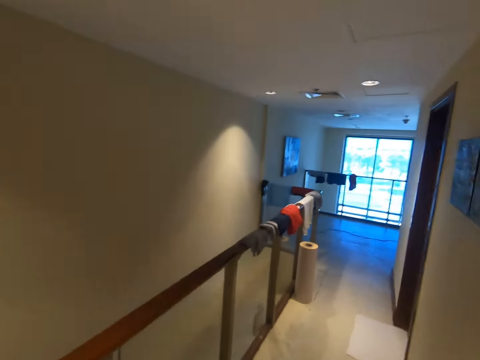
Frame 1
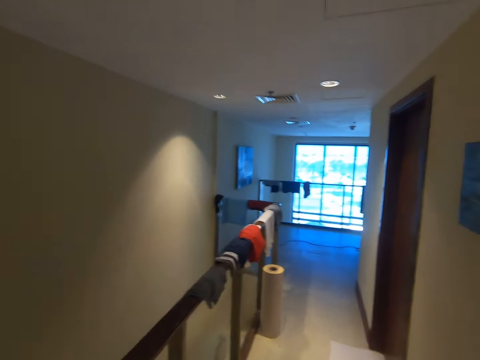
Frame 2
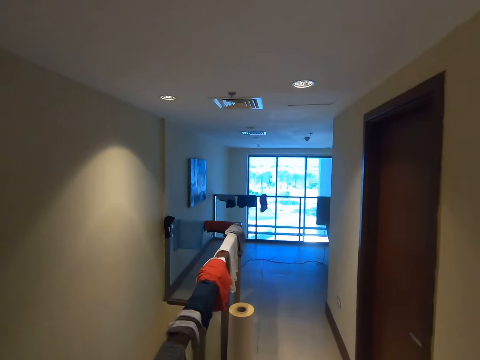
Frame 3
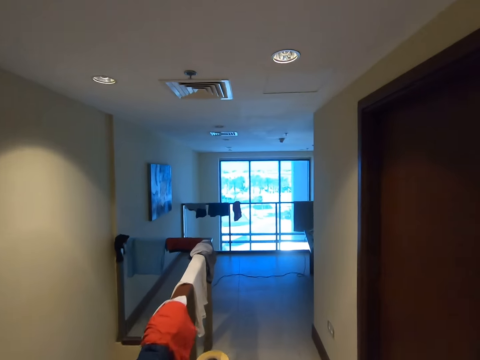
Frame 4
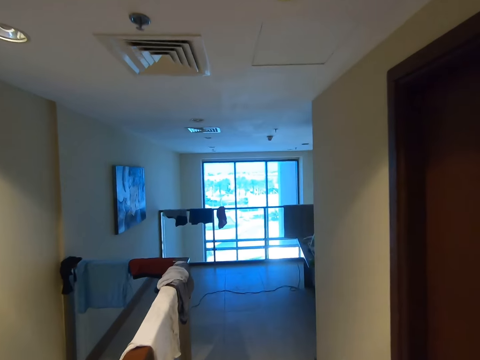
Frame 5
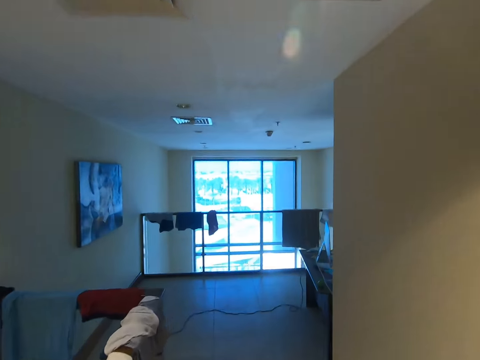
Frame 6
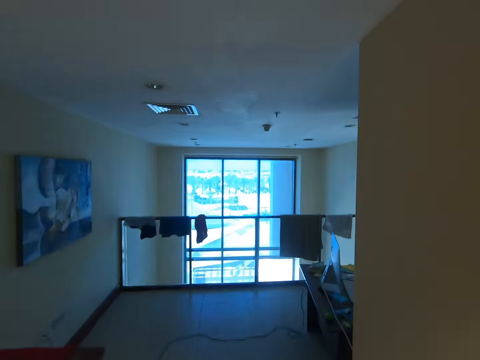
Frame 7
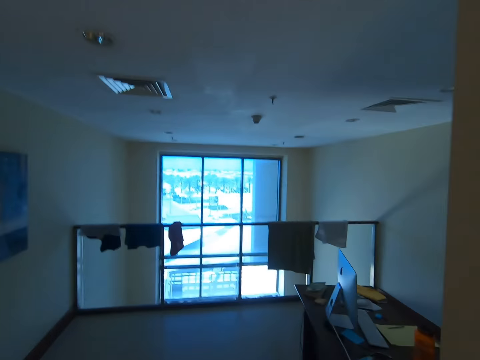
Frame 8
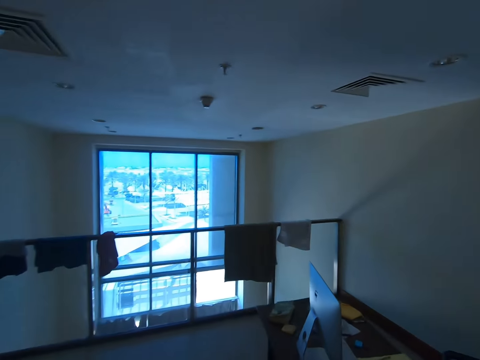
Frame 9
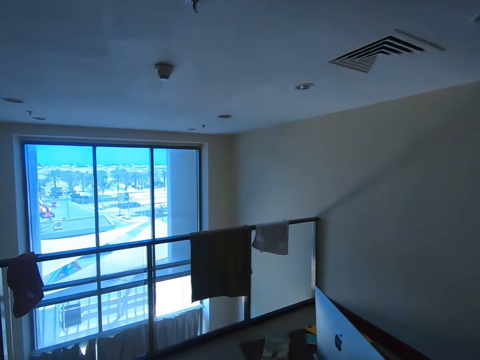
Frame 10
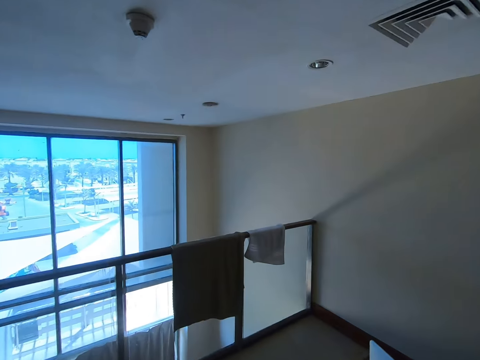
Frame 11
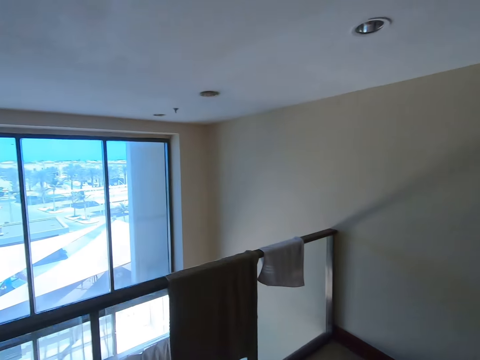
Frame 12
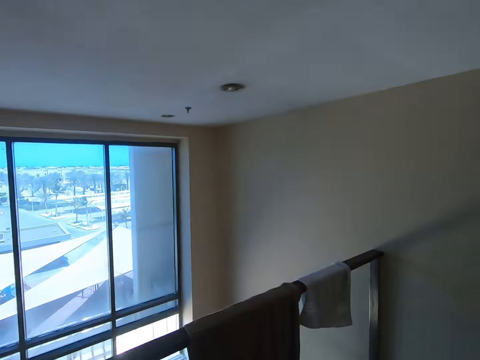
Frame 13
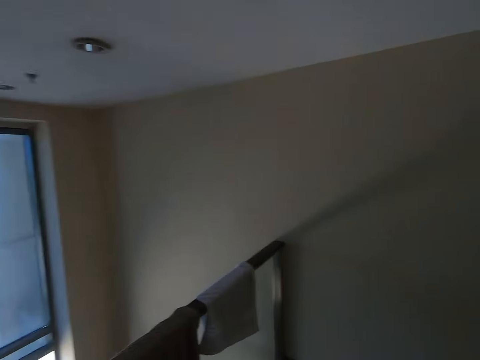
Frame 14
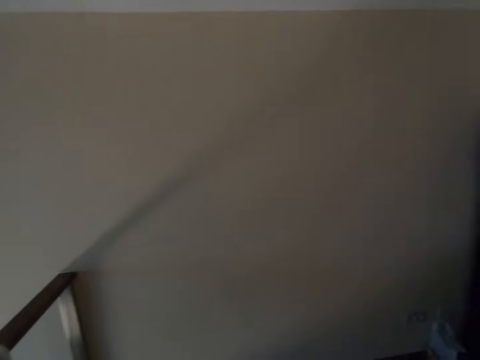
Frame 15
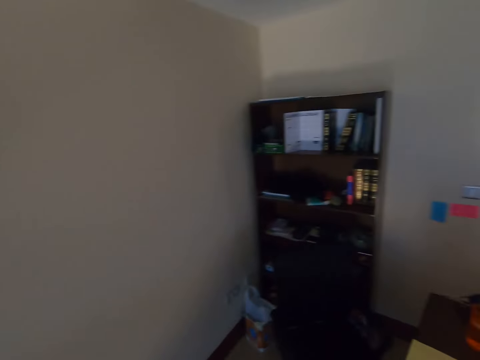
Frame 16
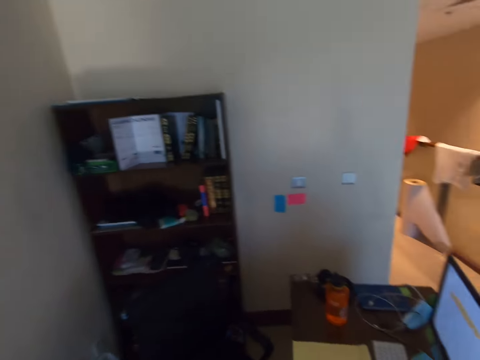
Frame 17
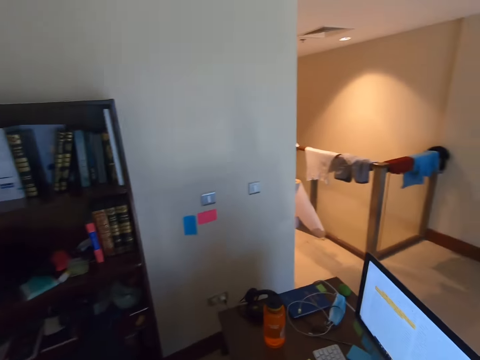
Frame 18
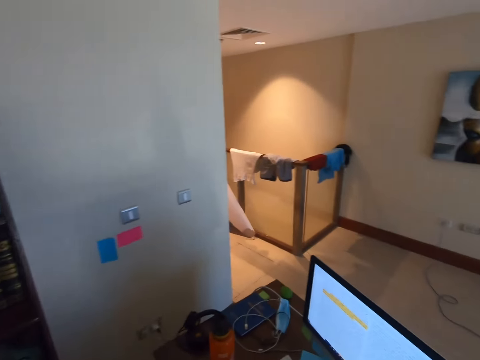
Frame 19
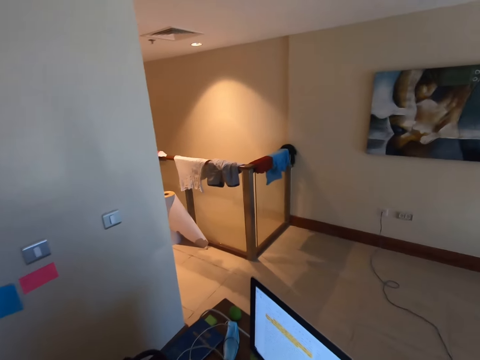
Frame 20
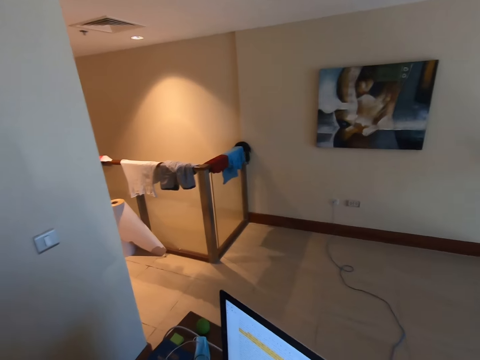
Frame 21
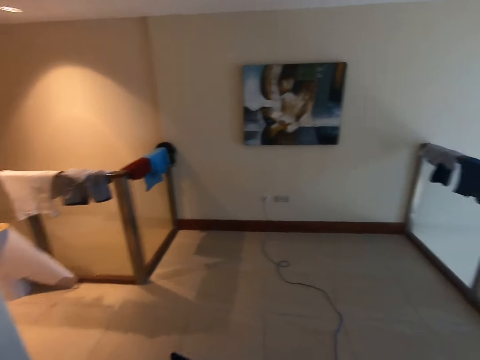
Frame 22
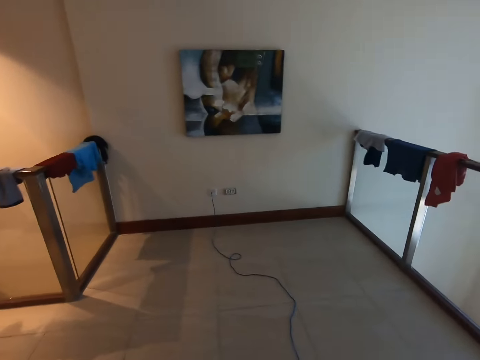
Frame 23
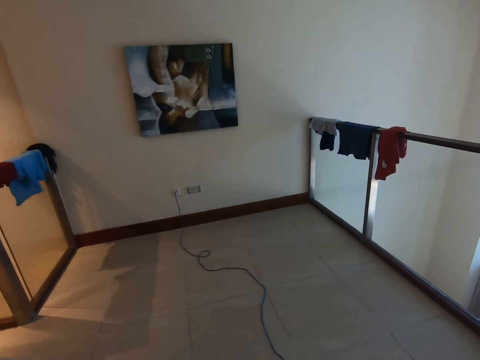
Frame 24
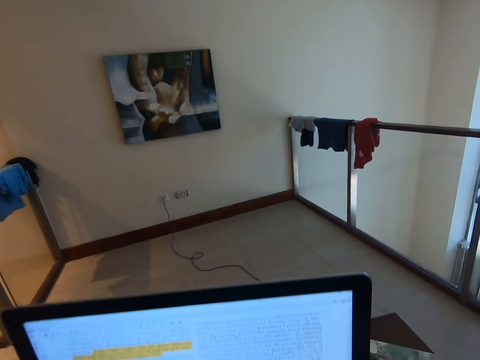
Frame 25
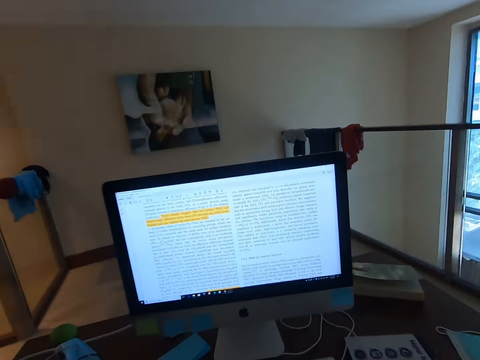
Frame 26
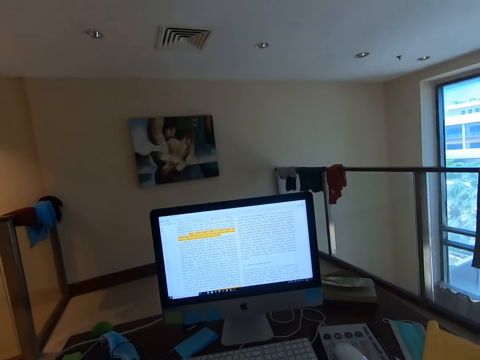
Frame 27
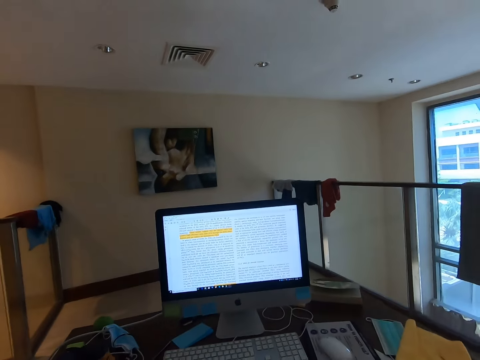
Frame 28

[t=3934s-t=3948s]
The camera wearer sits down in a chair.

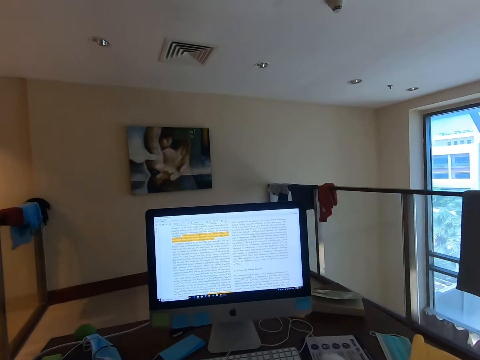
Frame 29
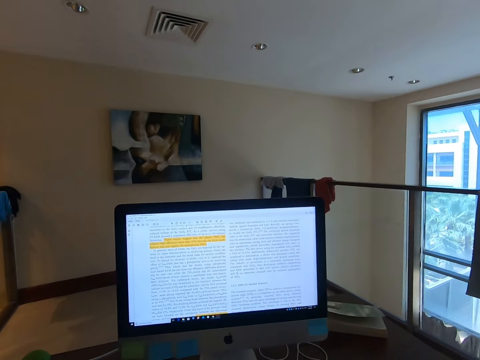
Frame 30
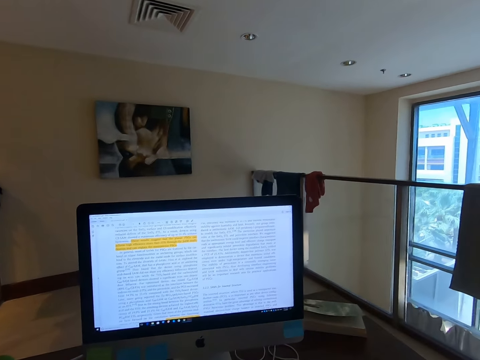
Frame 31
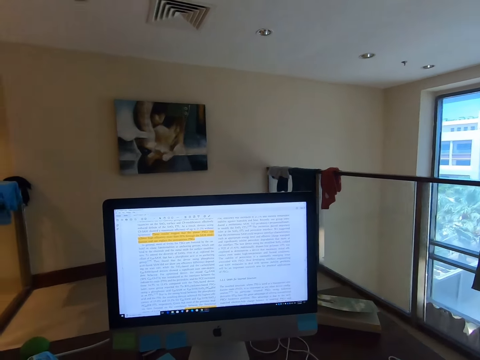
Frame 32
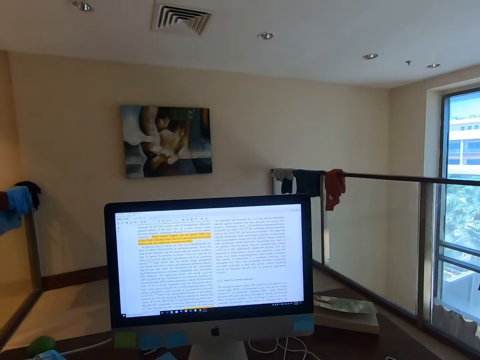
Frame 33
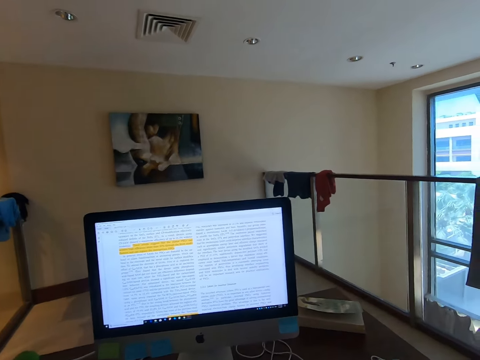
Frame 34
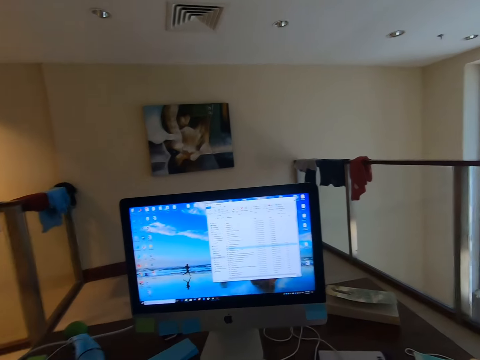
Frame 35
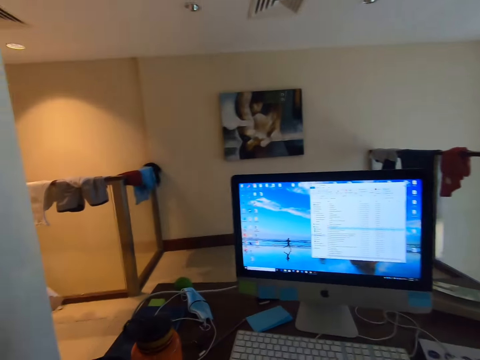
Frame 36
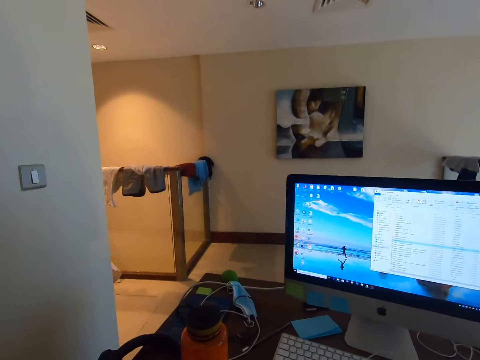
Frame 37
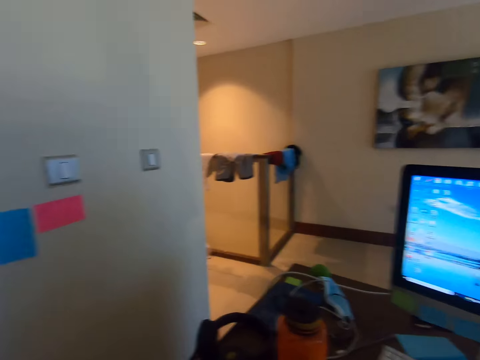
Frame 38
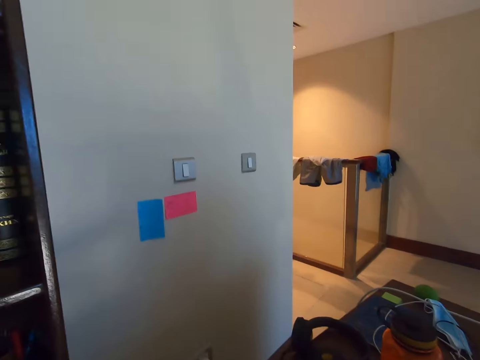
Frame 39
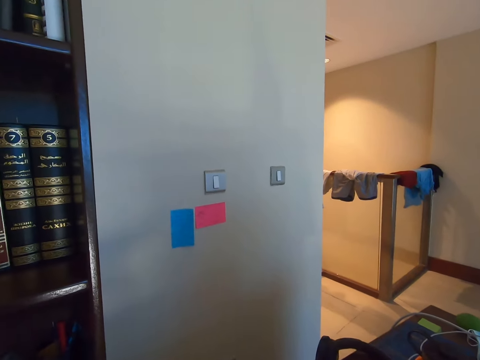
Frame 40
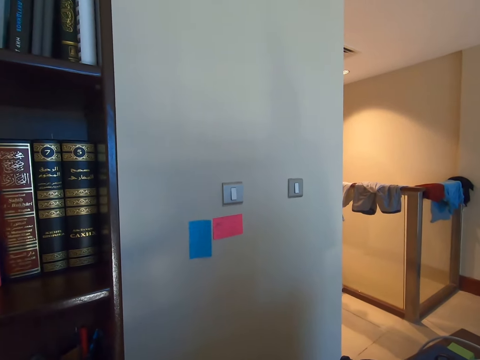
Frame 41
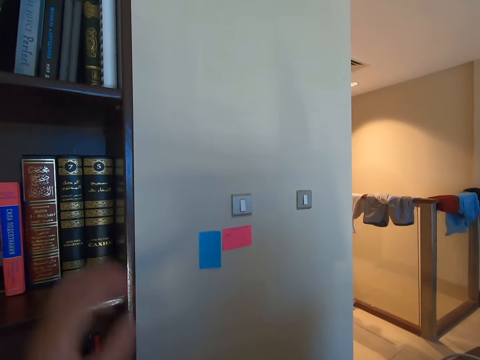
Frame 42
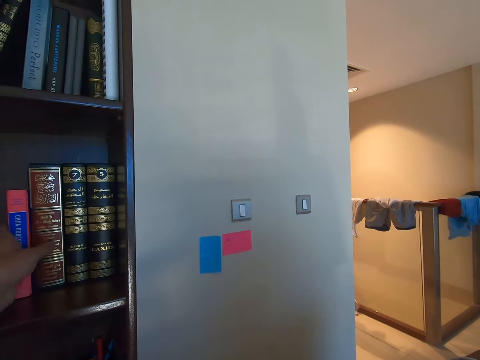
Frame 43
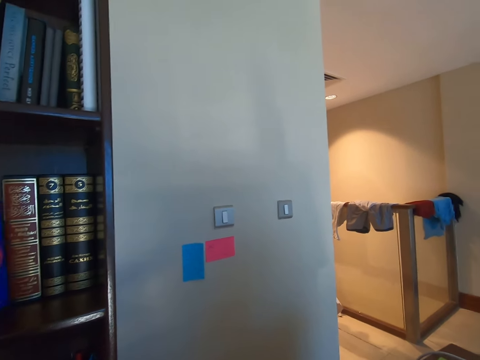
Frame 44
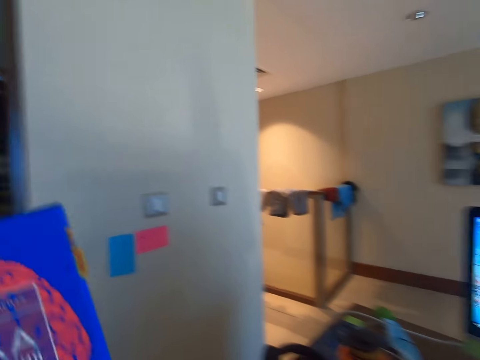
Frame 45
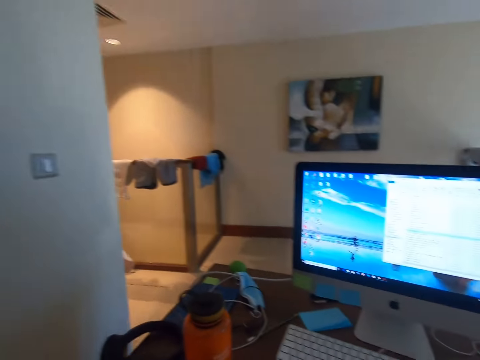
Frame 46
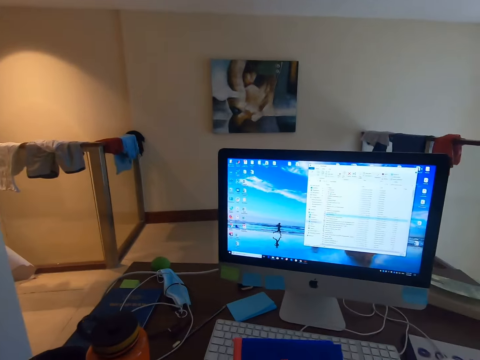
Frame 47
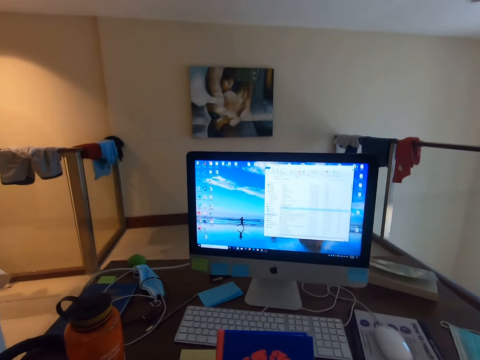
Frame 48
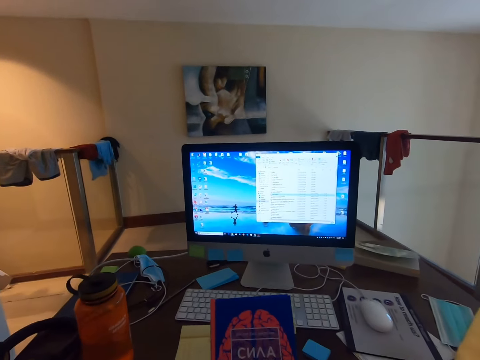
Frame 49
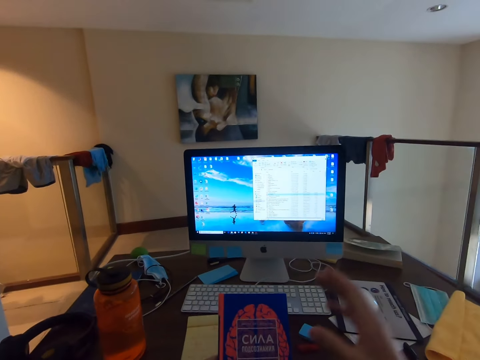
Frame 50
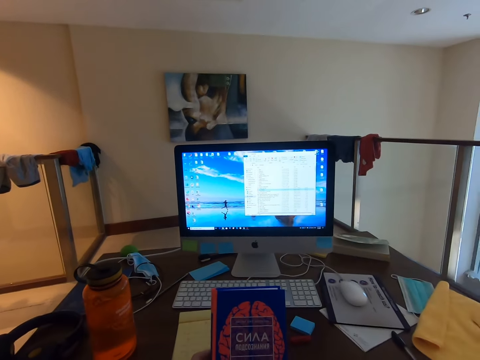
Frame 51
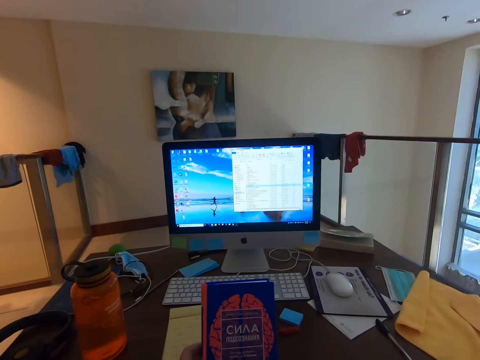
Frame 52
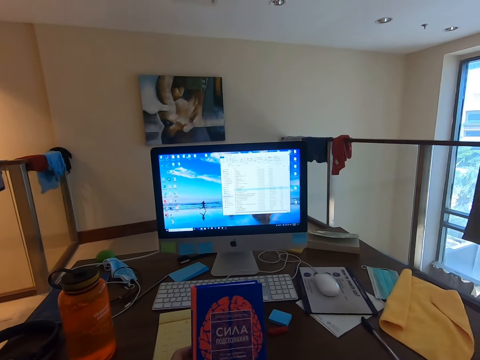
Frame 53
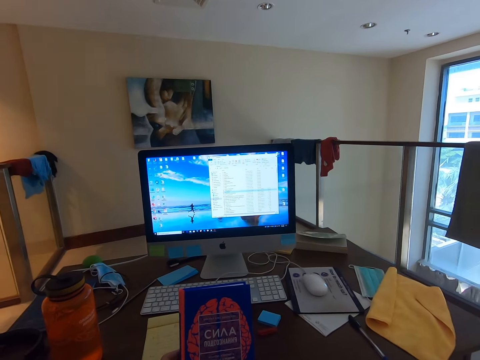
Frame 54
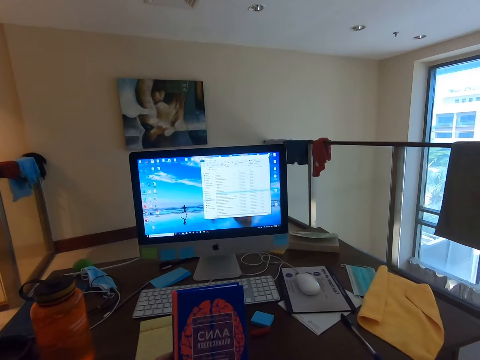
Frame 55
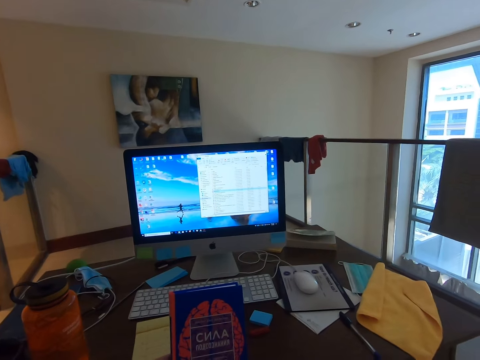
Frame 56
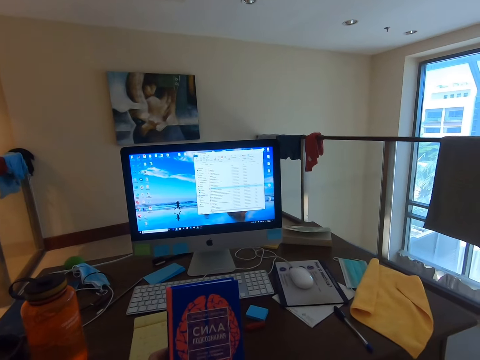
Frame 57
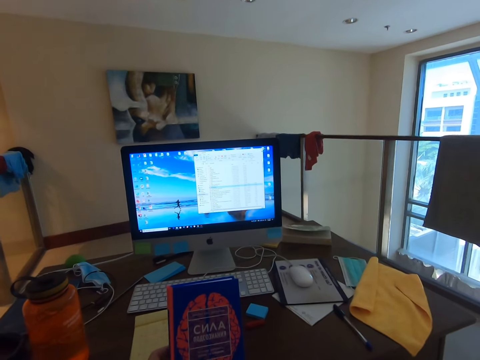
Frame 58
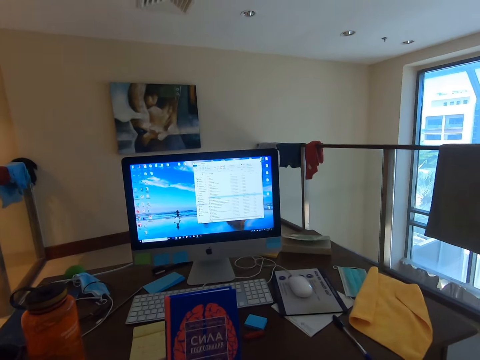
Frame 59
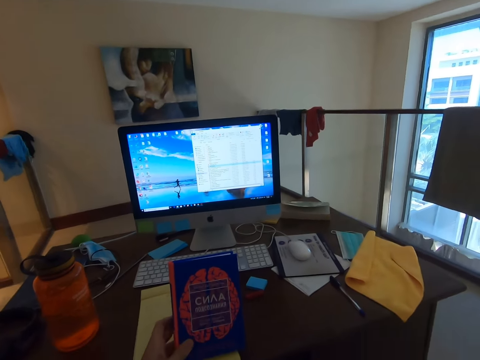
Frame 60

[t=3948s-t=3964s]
The camera wearer turns off the computer. He looks around. He looks around again. He picks up a book. He holds the book. He adjusts his camera.
